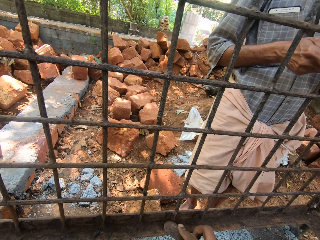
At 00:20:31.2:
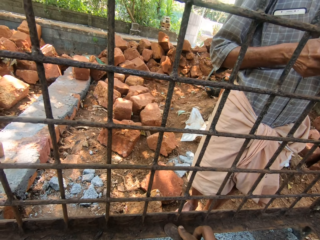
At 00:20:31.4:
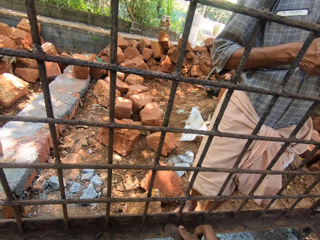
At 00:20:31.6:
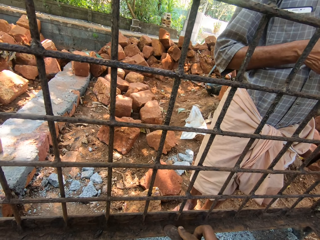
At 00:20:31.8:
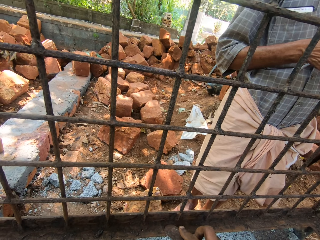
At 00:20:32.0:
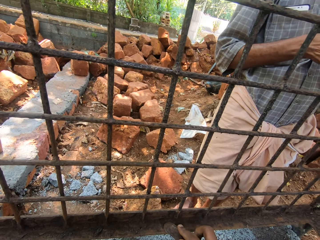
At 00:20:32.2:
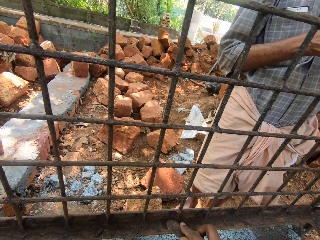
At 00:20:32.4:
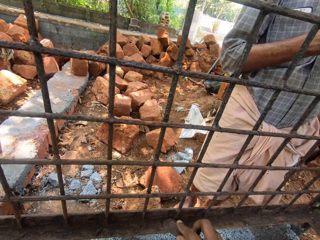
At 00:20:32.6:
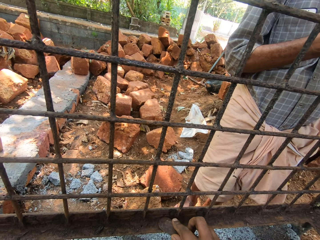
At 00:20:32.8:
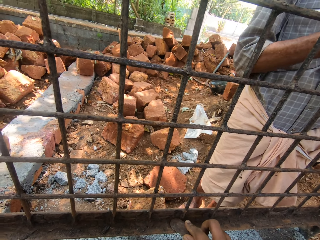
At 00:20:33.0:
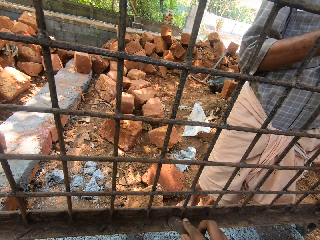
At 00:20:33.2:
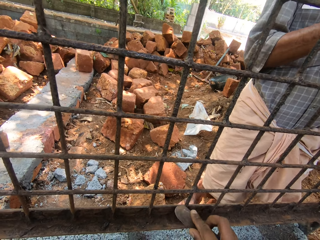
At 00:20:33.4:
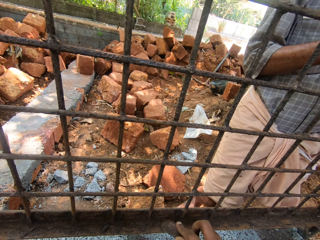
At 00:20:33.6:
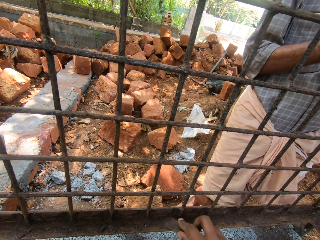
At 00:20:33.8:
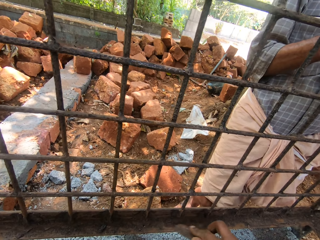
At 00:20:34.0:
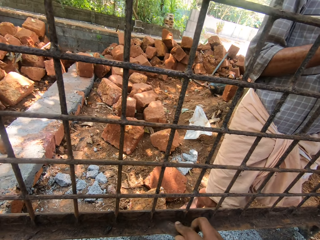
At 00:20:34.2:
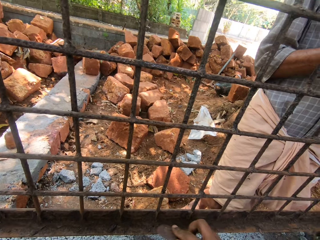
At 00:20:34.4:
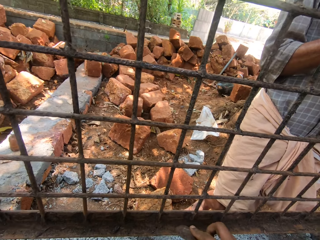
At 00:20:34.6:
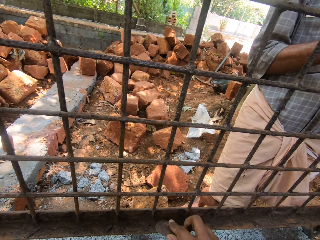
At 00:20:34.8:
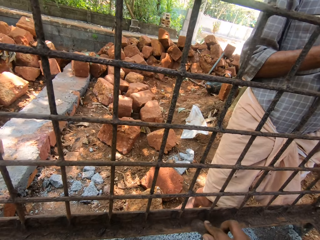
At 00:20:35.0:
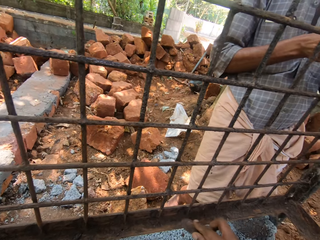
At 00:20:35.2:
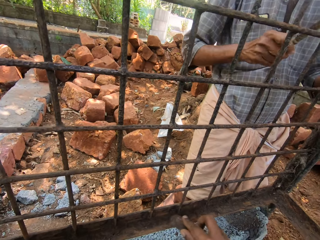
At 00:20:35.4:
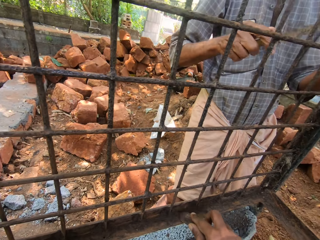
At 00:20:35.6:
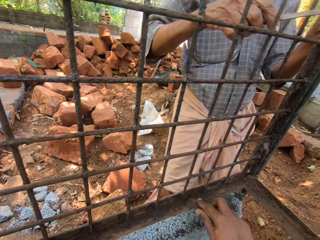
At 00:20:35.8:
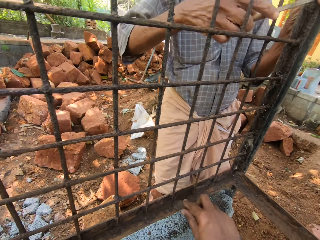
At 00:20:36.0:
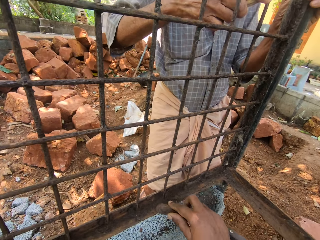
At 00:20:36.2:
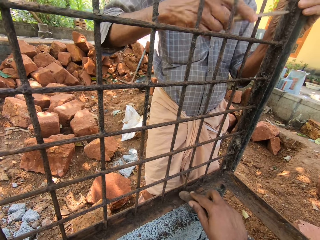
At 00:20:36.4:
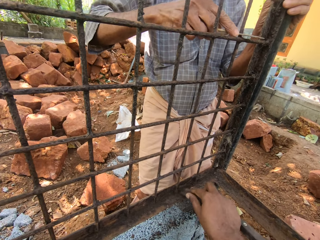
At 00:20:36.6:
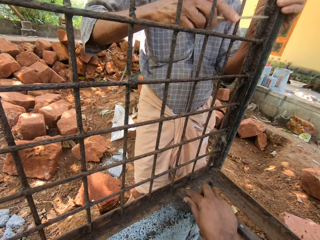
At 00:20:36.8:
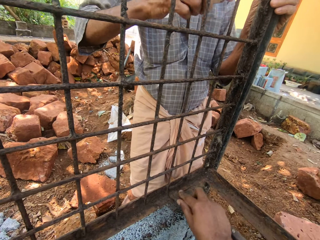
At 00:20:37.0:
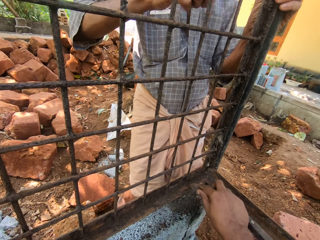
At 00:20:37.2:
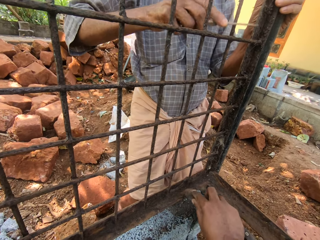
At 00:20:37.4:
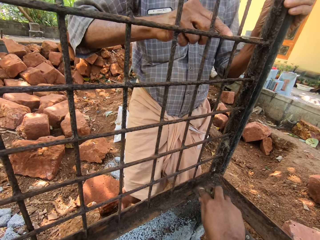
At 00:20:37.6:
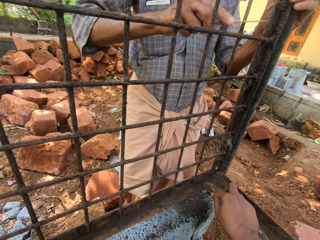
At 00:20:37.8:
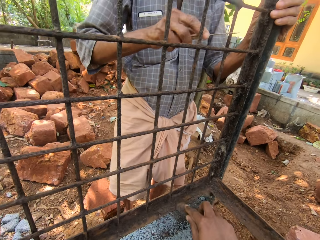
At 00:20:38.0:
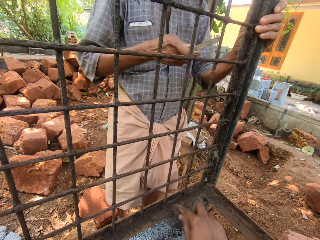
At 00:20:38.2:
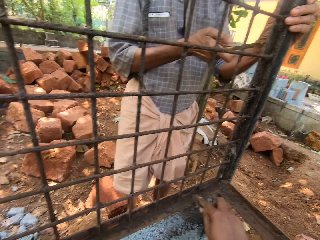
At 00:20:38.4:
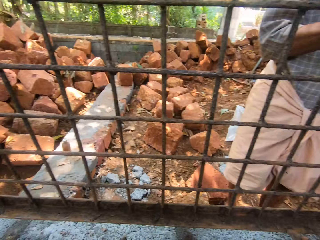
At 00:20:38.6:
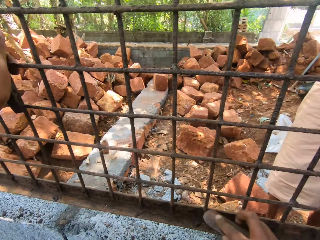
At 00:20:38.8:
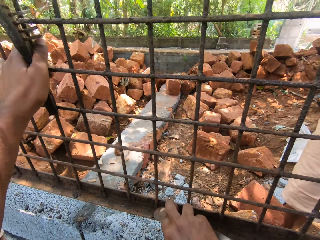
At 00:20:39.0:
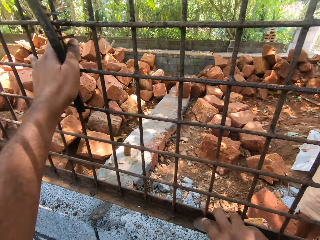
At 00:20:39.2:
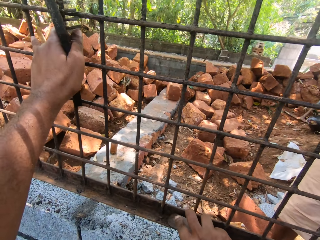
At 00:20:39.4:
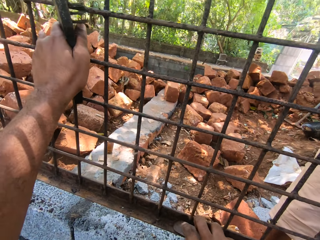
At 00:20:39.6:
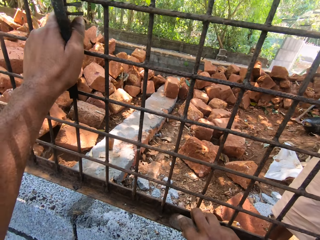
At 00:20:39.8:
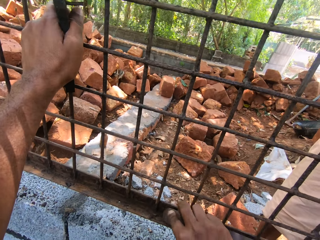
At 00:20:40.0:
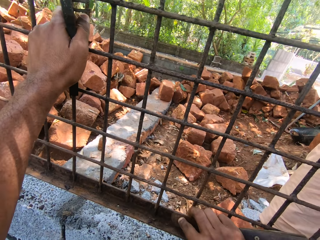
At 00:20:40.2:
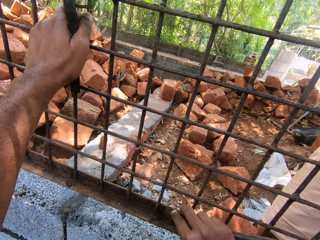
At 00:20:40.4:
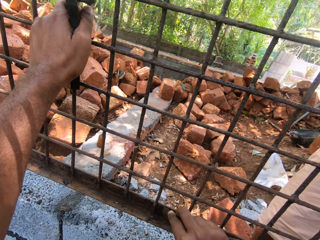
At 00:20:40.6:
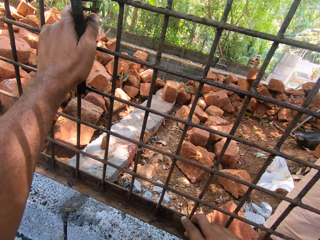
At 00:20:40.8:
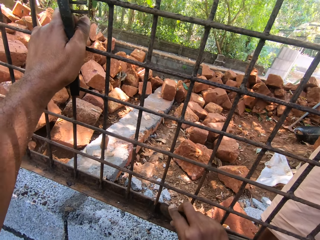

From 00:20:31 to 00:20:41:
The camera wearer interacts with a man. They scratch the grilled window with a file.

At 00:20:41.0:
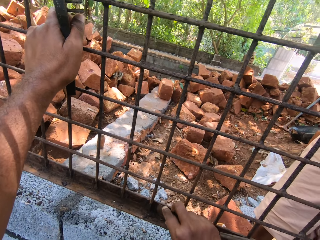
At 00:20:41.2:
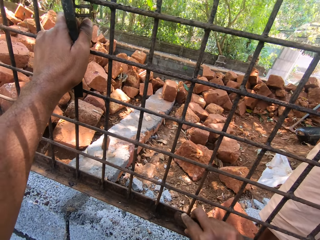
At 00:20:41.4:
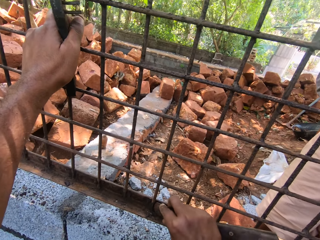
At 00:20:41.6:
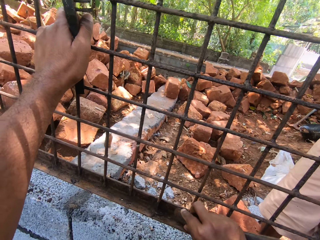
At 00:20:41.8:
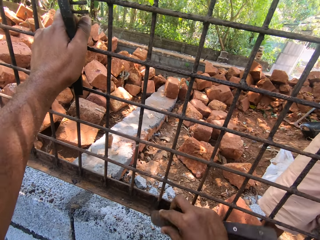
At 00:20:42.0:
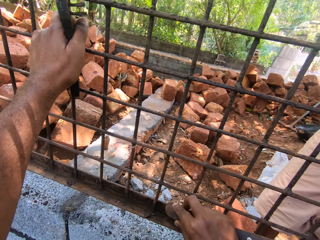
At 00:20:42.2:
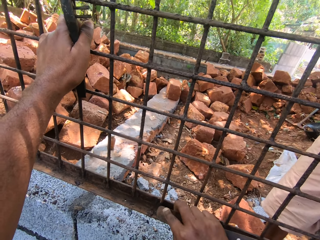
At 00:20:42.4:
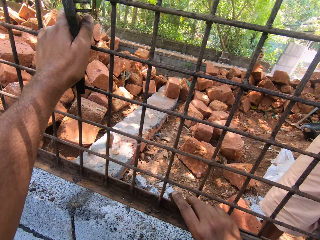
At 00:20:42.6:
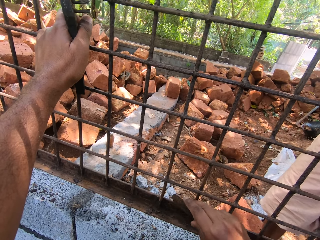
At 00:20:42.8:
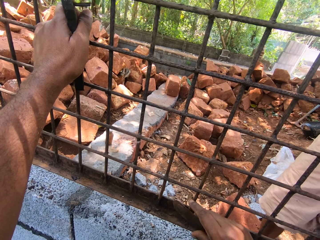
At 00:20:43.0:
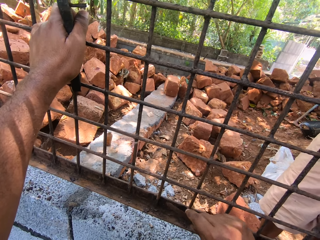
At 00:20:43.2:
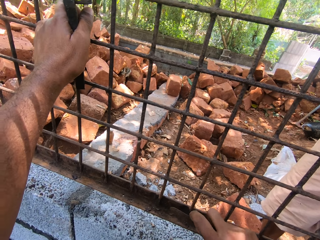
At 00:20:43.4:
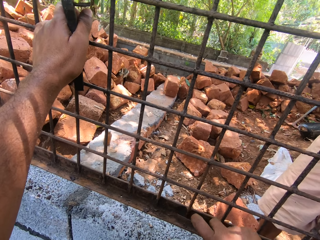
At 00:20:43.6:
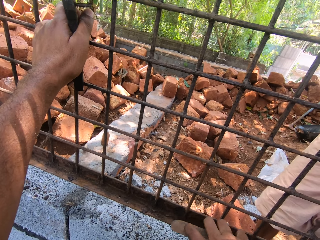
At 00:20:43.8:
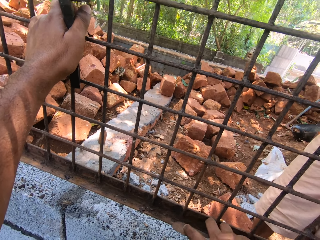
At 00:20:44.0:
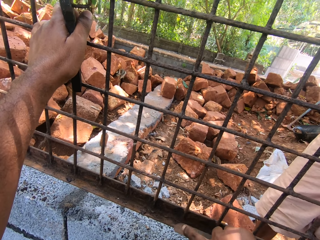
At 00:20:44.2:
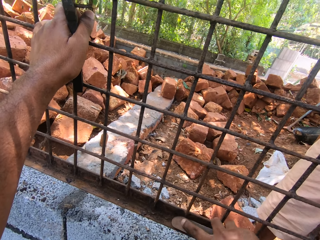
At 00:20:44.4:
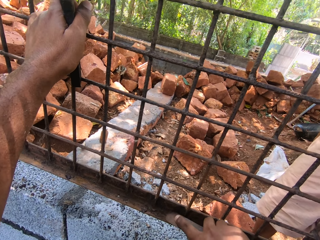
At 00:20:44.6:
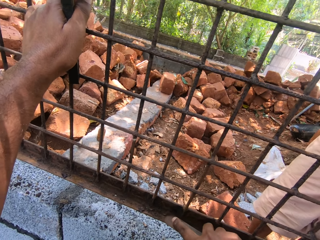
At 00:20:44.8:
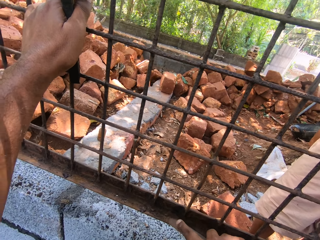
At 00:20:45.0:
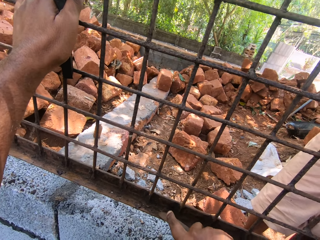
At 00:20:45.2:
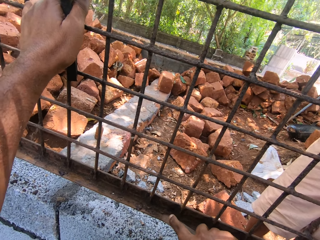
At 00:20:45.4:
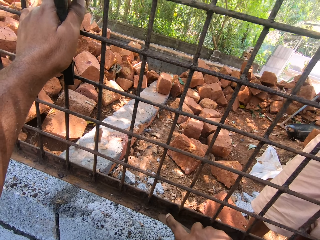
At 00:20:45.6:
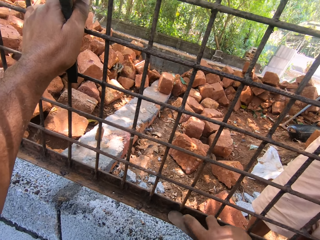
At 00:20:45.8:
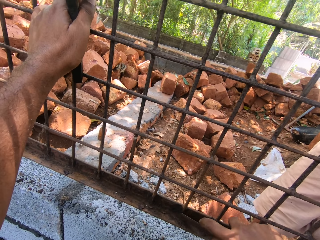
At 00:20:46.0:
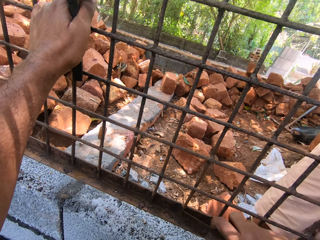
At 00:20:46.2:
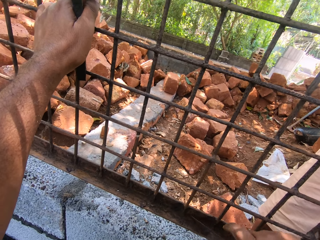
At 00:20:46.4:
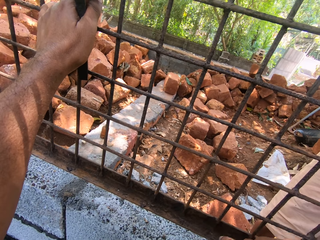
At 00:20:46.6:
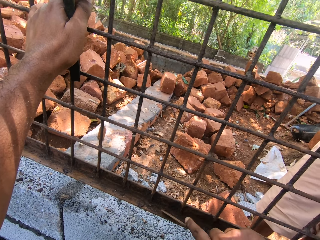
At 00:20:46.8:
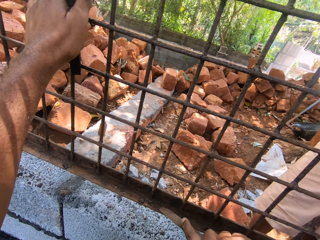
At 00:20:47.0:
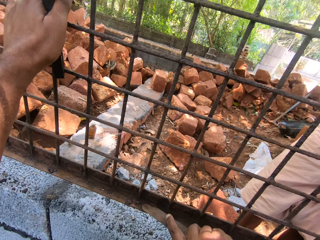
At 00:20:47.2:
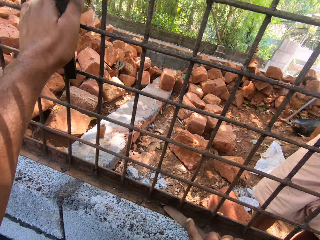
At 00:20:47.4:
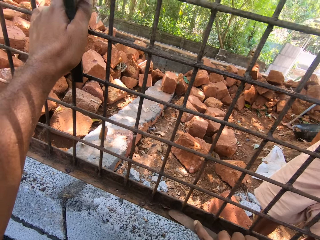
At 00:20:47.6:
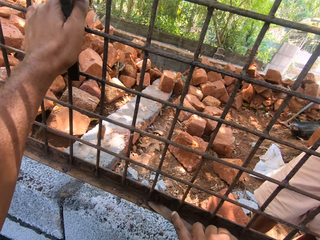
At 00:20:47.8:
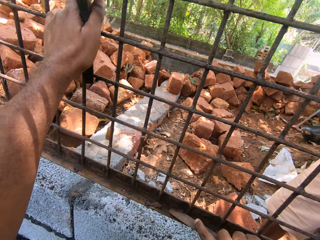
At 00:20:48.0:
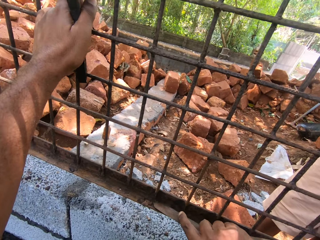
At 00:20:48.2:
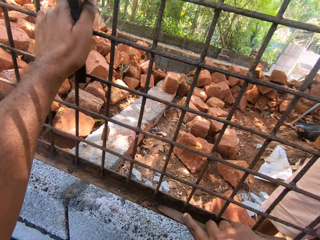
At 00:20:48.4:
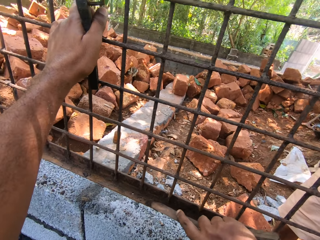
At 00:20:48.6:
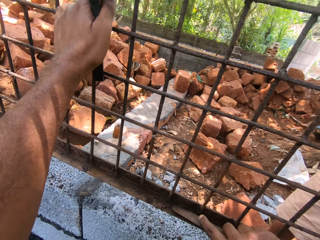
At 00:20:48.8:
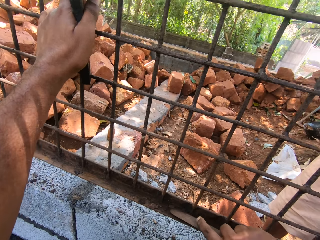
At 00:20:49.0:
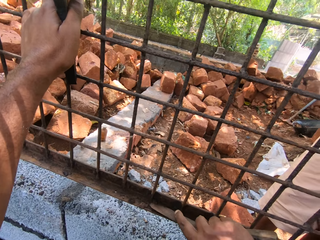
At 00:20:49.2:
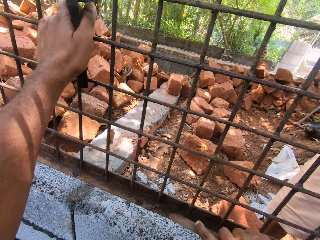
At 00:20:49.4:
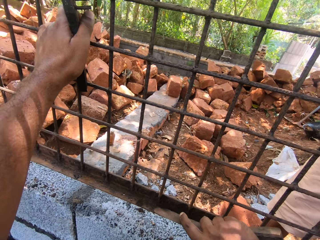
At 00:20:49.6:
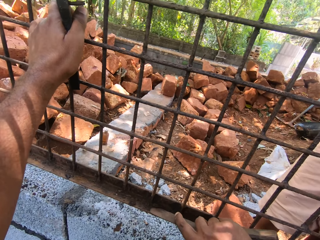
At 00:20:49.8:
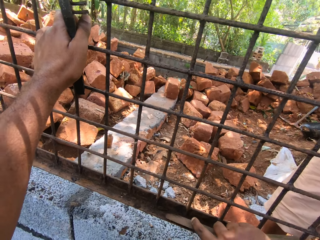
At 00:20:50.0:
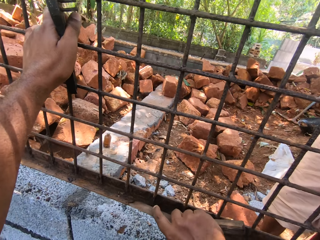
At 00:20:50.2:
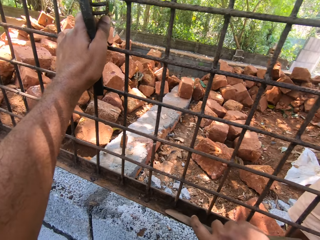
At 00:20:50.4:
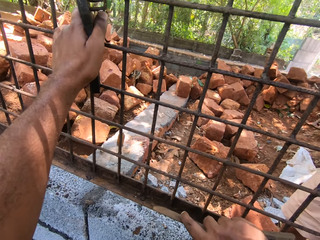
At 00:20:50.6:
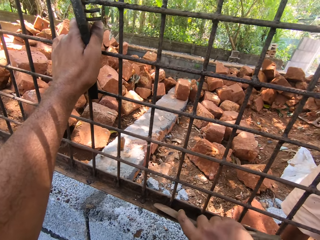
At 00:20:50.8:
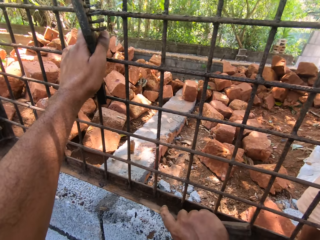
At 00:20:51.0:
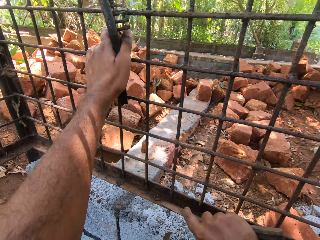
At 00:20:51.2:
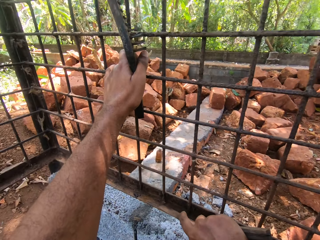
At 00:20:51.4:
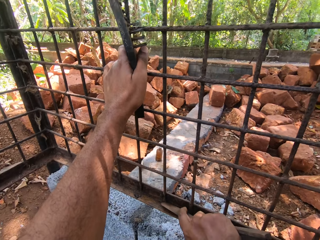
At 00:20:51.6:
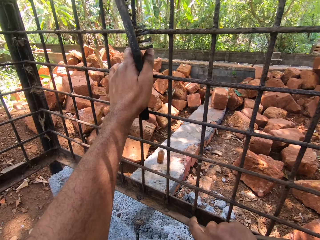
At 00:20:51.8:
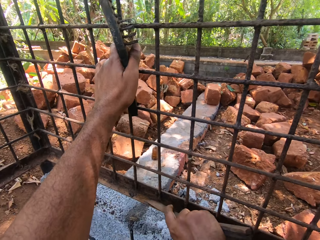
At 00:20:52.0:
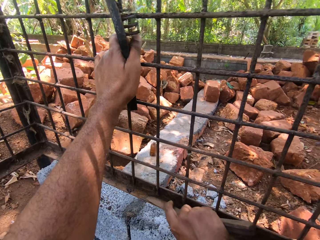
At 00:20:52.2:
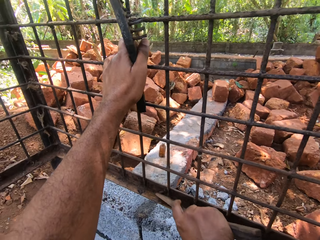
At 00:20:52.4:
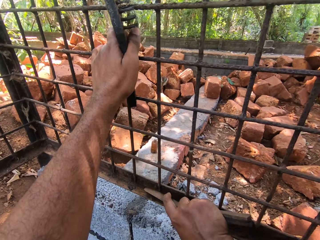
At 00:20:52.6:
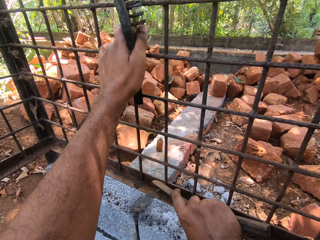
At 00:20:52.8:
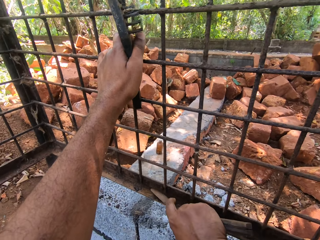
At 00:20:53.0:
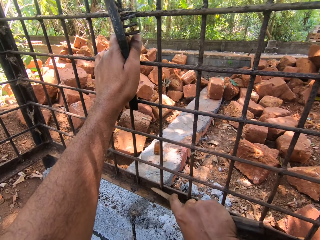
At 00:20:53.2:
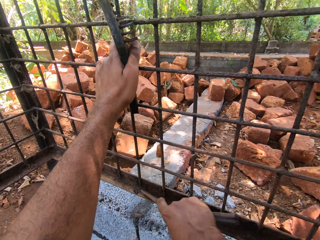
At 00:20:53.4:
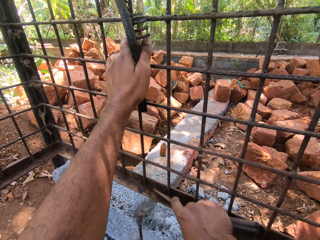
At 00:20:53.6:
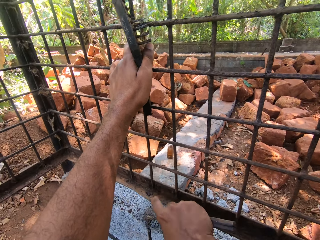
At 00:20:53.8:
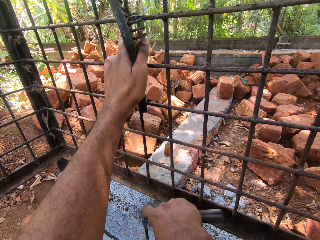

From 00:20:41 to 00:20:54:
The camera wearer interacts with a man. They scratch the grilled window with a file.
